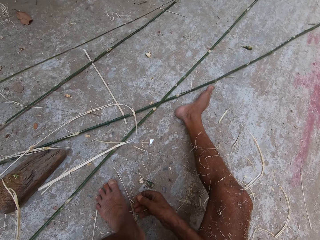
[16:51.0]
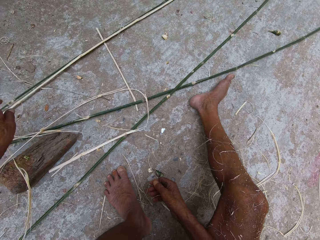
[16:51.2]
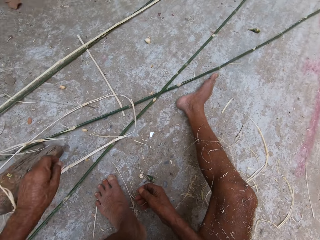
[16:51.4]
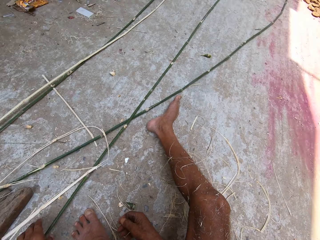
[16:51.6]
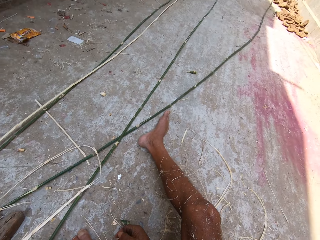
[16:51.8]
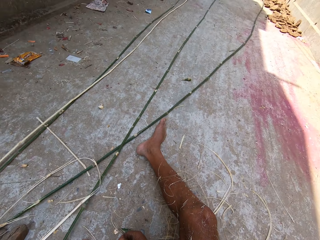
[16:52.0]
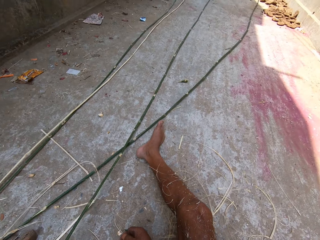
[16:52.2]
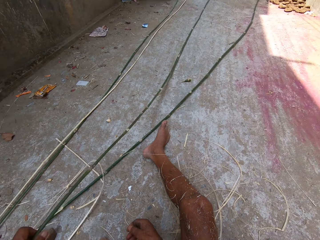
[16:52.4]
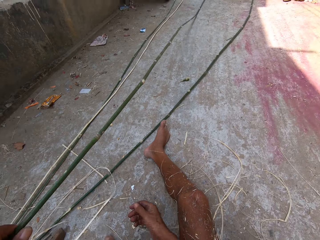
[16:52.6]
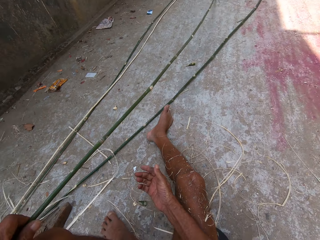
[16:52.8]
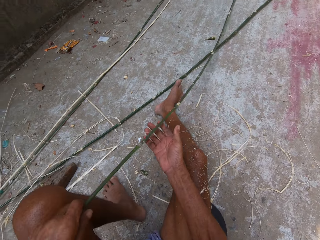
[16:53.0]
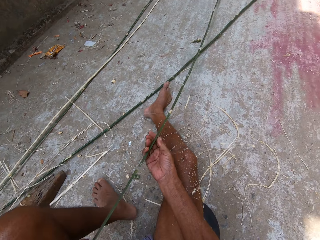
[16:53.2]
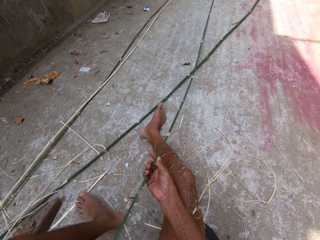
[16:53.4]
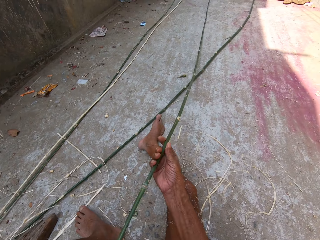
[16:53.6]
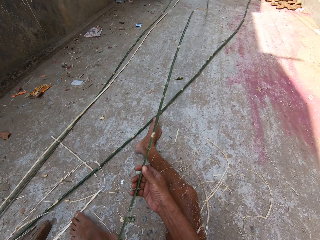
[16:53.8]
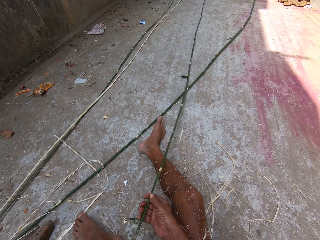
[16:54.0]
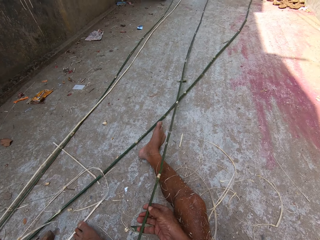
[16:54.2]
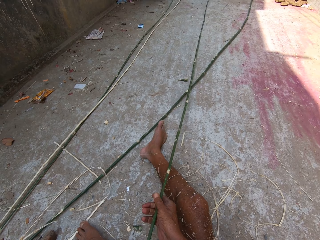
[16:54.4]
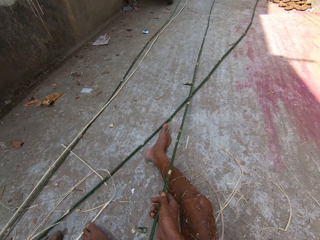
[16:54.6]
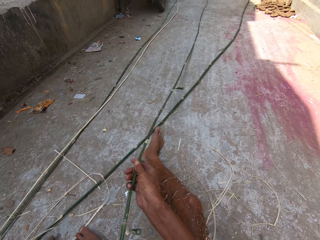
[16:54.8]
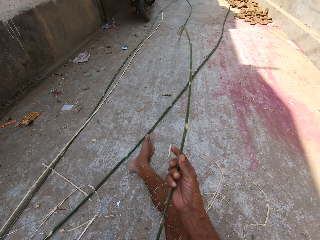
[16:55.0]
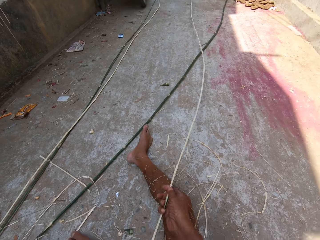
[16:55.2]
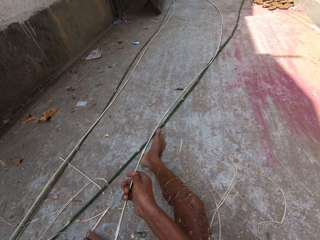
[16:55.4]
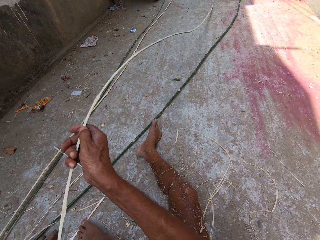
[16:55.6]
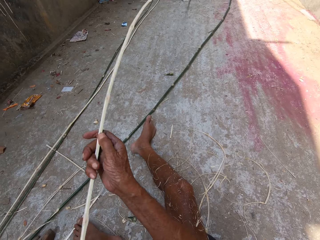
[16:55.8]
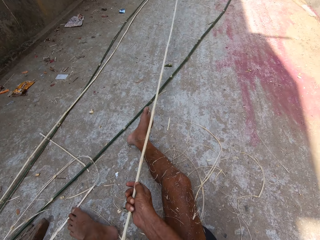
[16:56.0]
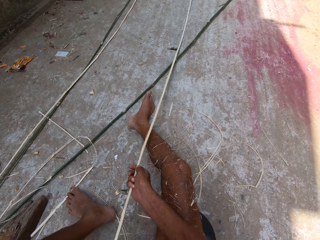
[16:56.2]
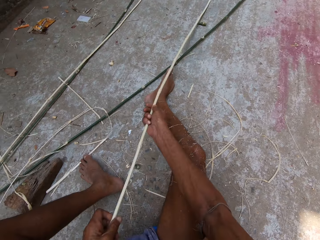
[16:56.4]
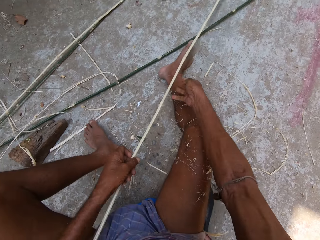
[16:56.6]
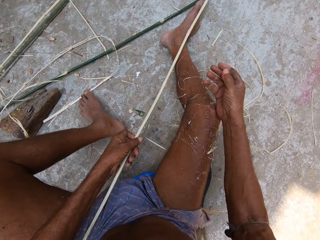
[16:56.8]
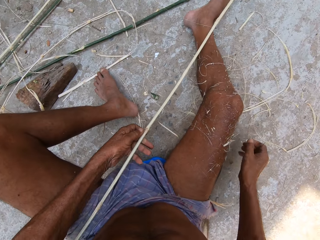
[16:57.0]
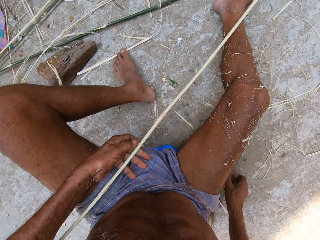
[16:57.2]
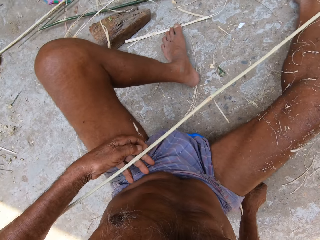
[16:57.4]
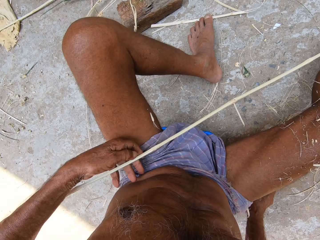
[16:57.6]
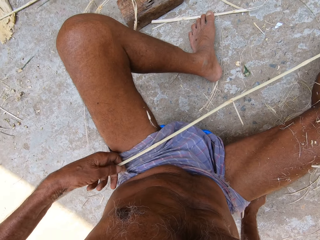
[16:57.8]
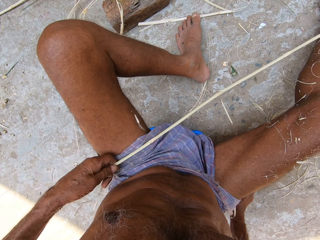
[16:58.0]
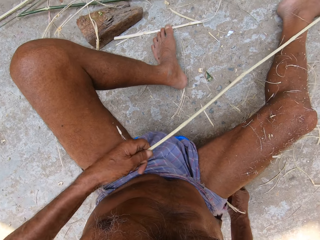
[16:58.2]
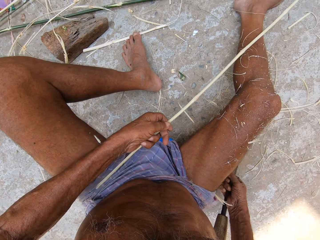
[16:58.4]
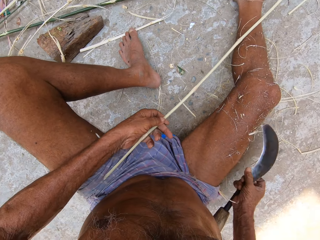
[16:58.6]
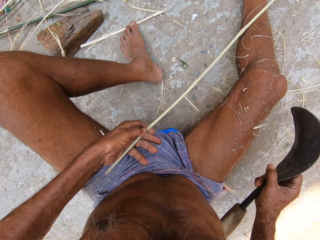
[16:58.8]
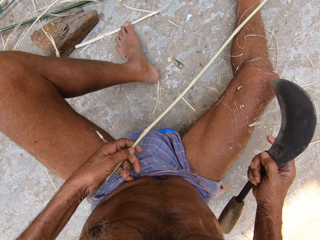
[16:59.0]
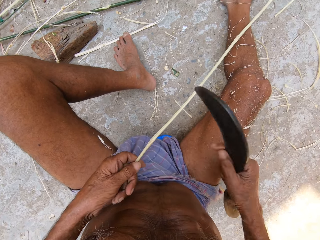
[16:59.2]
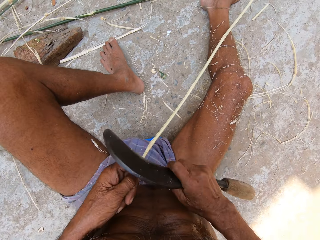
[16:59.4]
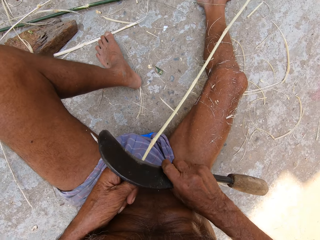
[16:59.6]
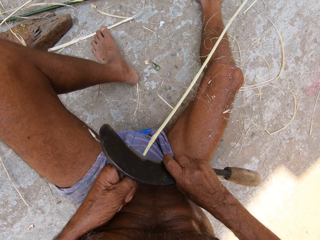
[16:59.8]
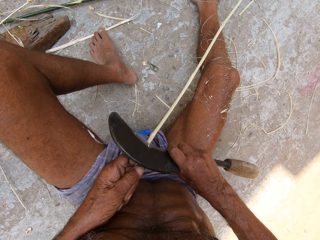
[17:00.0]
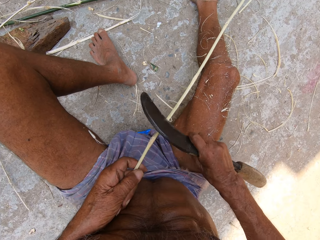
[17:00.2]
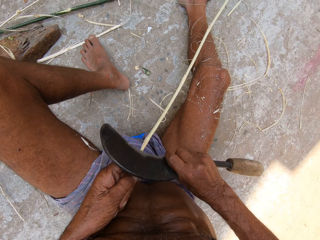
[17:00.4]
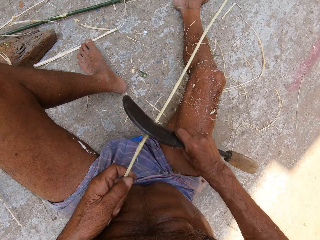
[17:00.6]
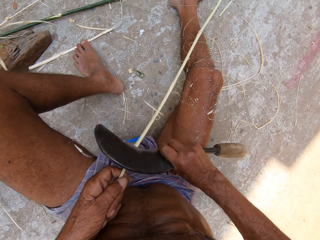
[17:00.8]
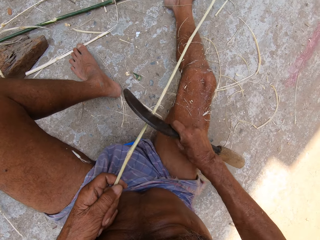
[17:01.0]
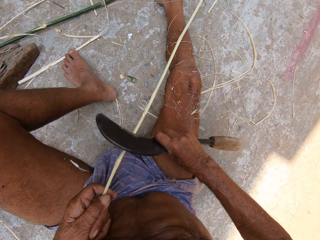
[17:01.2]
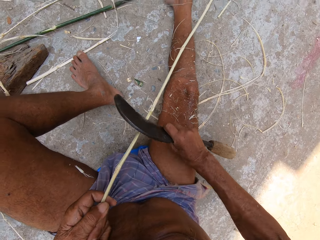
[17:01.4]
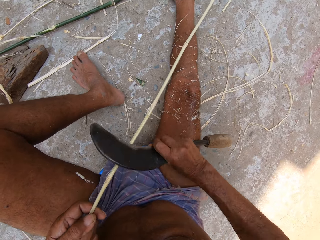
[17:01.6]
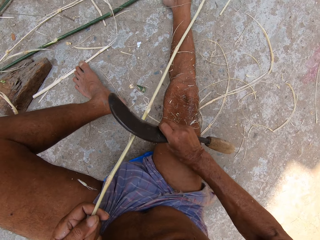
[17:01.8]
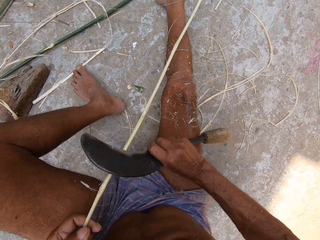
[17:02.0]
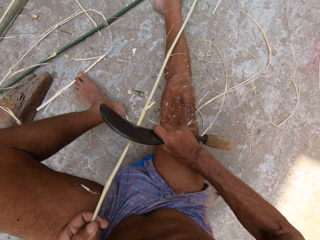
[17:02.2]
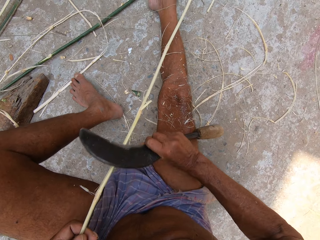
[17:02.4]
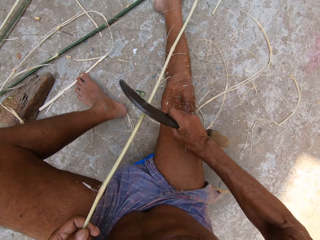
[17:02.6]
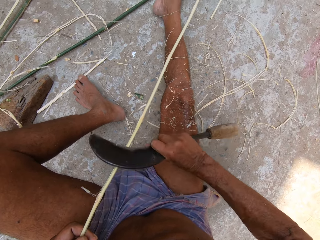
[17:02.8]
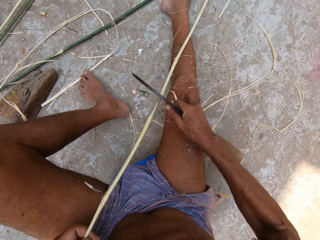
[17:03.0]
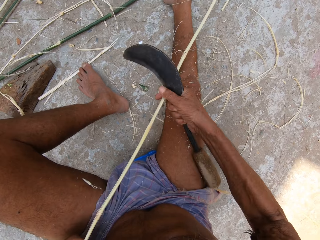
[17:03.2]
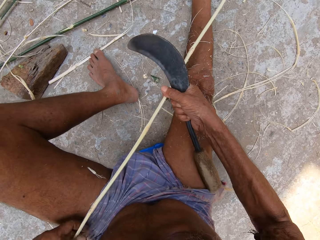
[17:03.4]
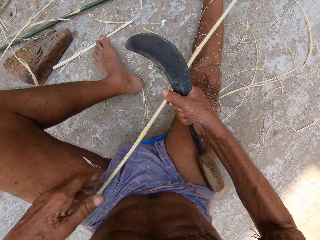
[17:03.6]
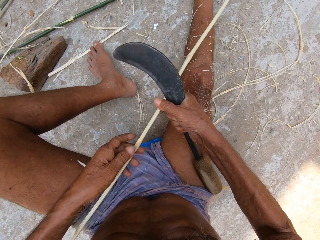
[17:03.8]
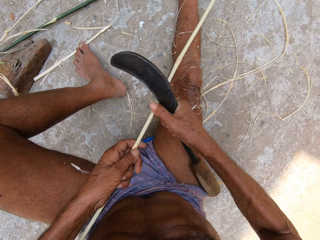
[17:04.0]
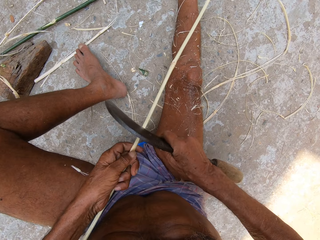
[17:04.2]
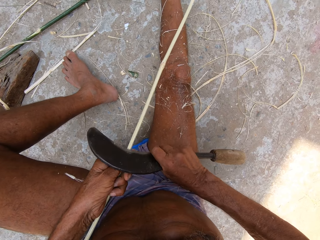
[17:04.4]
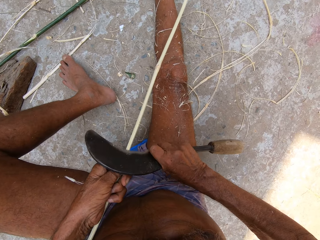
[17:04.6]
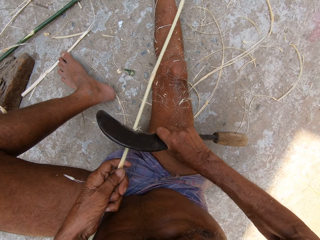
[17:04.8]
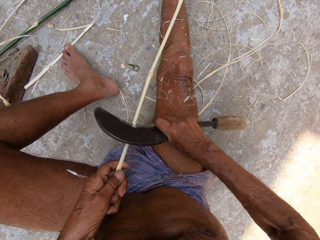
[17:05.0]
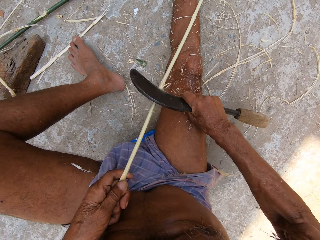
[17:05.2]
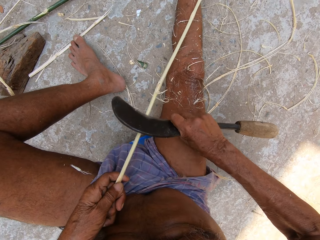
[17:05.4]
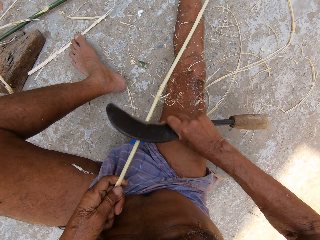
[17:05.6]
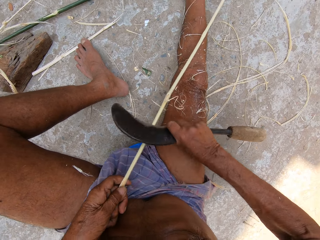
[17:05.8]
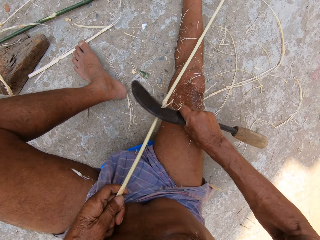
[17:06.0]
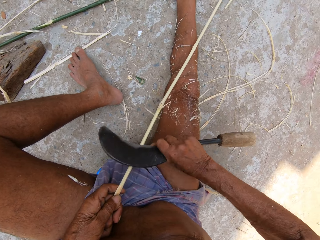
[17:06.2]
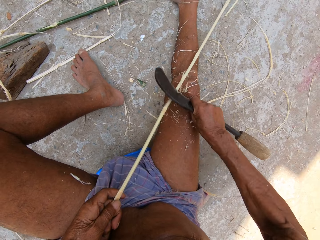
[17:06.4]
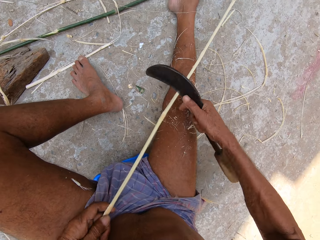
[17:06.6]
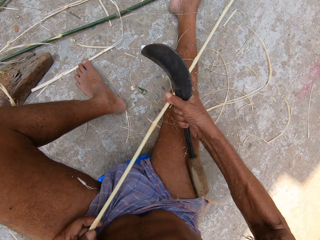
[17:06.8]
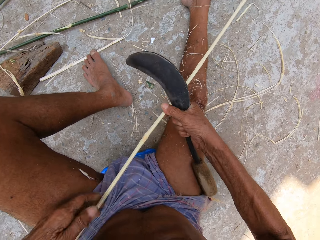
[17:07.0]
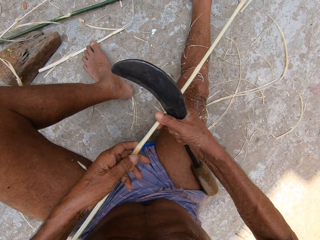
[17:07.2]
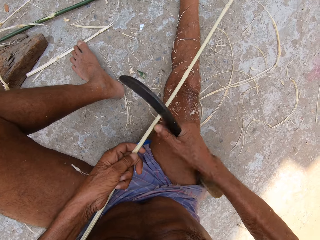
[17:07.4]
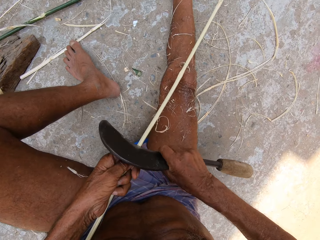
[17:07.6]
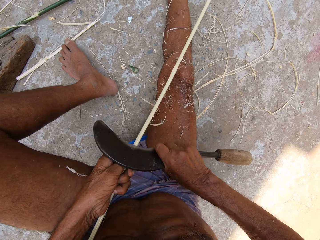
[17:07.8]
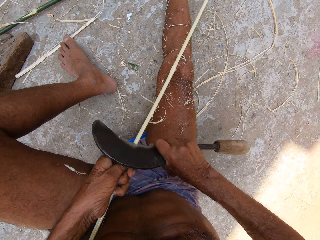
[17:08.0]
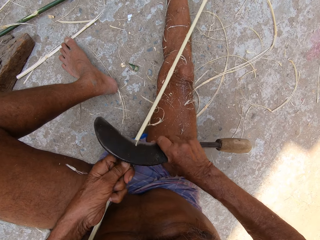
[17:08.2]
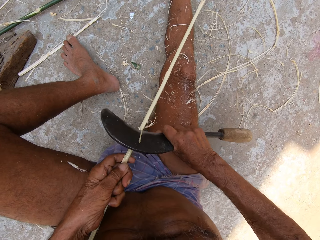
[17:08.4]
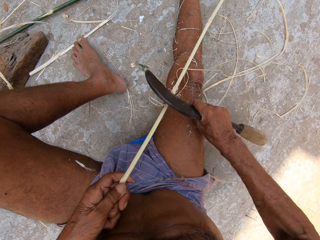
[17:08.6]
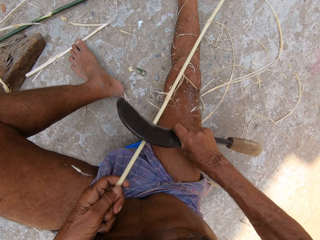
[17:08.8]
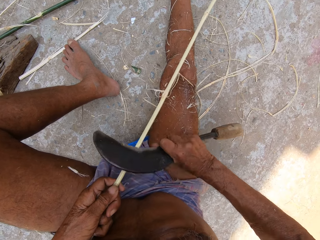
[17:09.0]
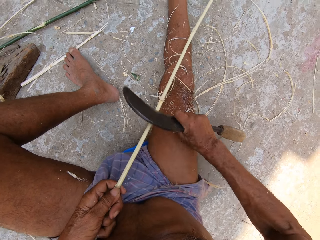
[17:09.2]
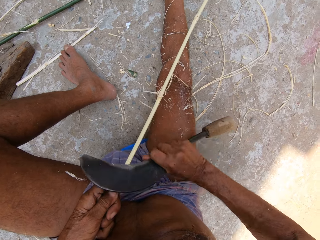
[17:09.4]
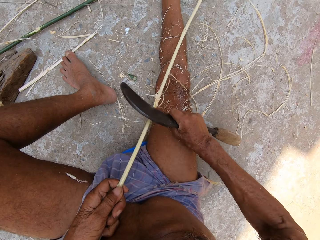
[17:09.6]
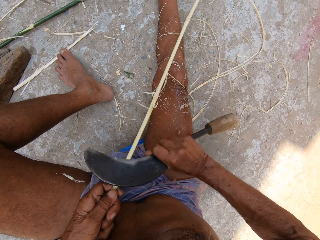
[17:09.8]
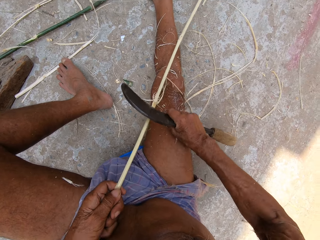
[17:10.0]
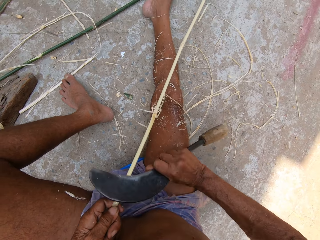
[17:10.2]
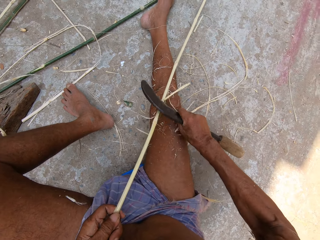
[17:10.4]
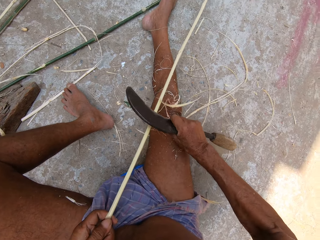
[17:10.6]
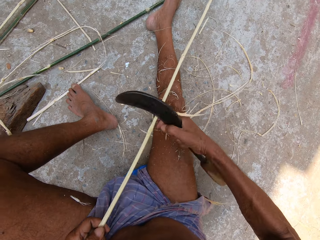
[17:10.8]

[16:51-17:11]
The camera wearer puts down a stick. He picks up a stick on the ground with his left hand. He adjusts the stick with both hands. He straightens the stick. He holds the stick with his left hand. He picks up the hand sickle or knife on the floor with his right hand. He peels the stick with the knife. He scrapes the stick with the hand sickle in his right hand. He pulls the stick with both hands. He peels the stick with the knife.

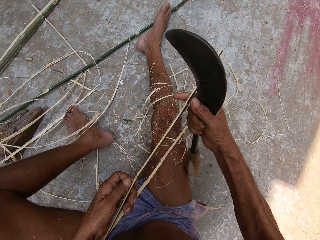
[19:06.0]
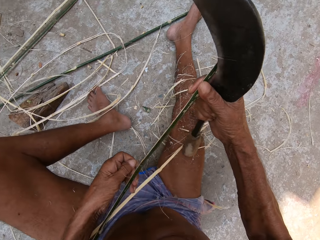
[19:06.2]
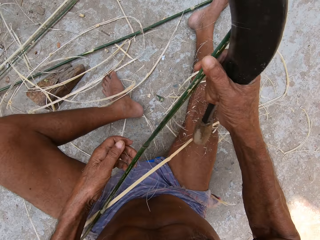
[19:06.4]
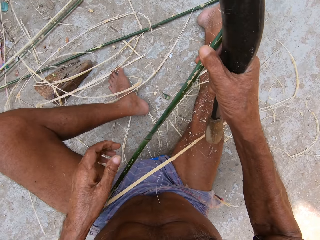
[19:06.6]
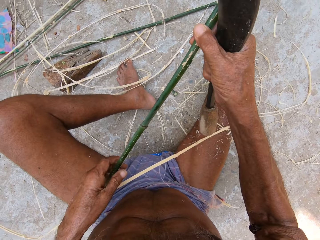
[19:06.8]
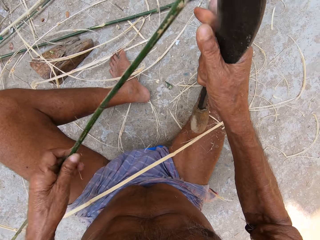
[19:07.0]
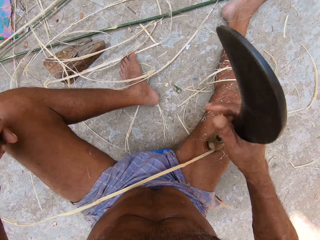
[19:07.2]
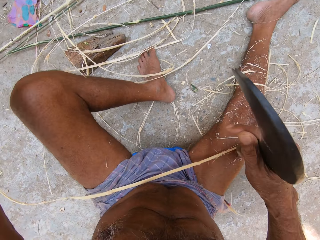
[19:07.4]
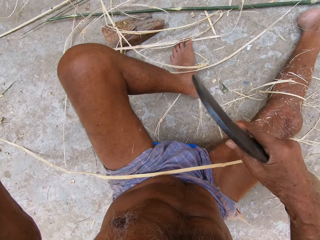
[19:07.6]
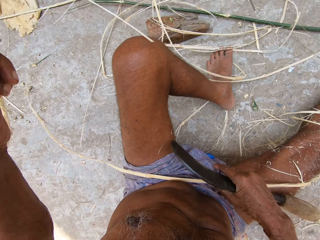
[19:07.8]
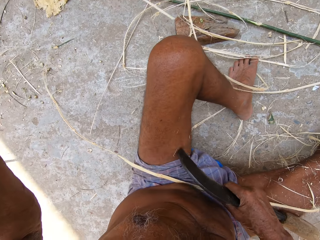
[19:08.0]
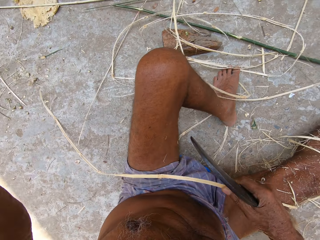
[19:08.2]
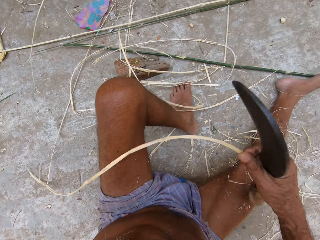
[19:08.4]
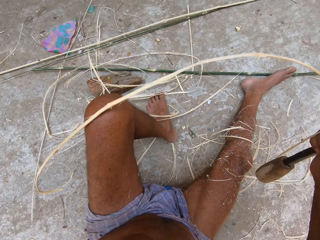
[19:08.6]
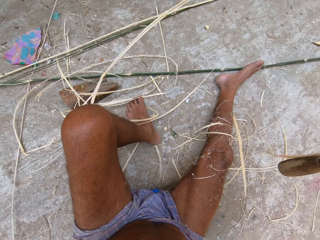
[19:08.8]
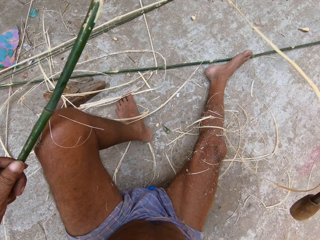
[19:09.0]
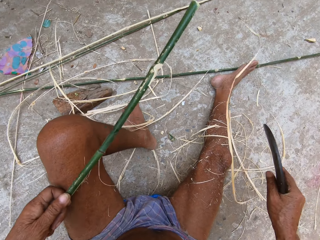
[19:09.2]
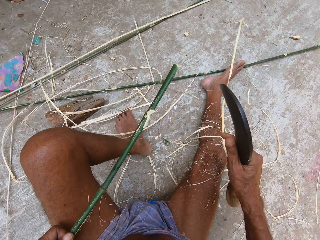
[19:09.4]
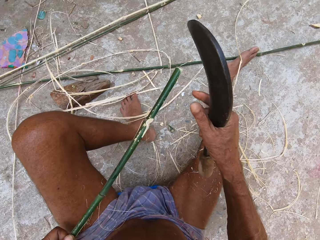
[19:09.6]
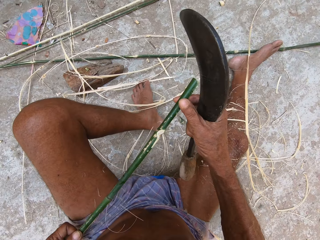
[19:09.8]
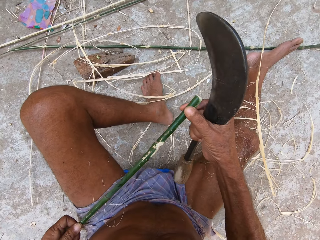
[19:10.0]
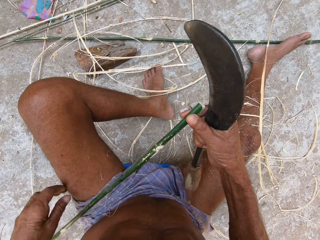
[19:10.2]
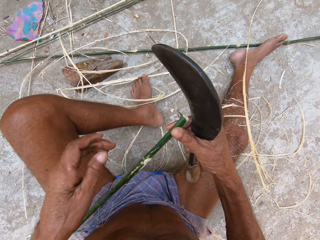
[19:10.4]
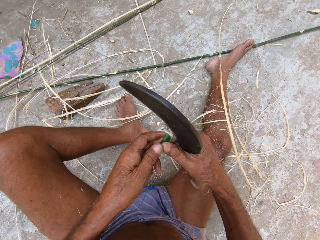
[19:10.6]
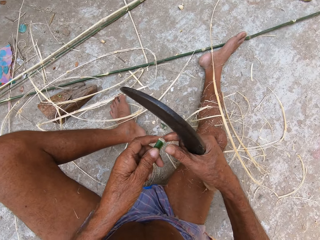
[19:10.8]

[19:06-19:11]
The camera wearer picks up a bamboo shaving from his lap with his right hand. He drops the bamboo shaving in his right hand on the floor. He holds the bamboo strip with both hands.
